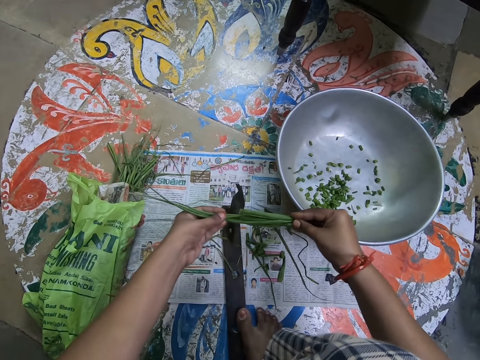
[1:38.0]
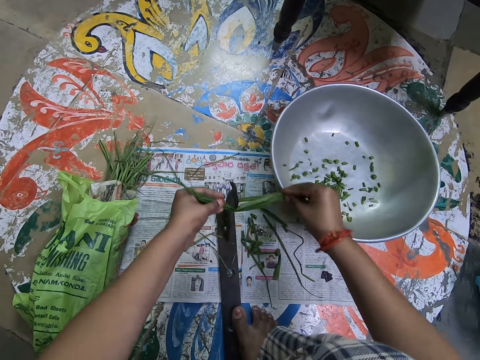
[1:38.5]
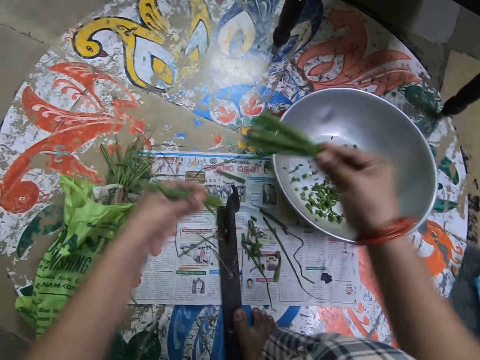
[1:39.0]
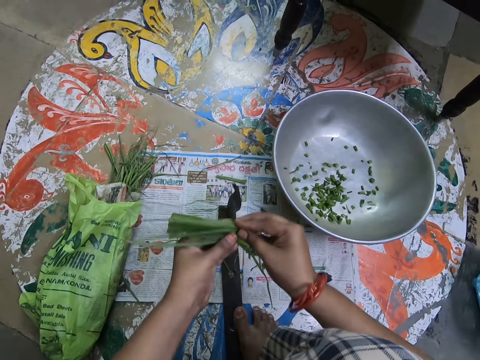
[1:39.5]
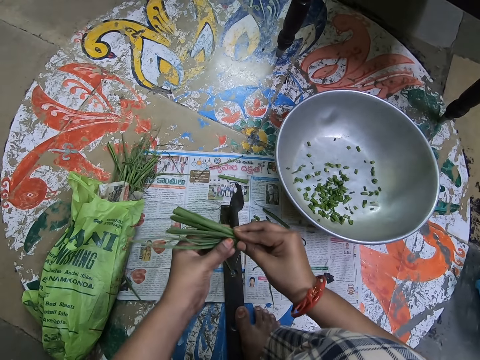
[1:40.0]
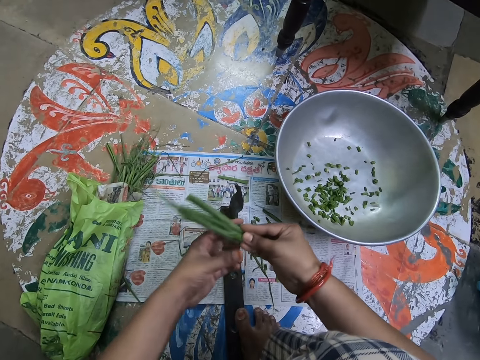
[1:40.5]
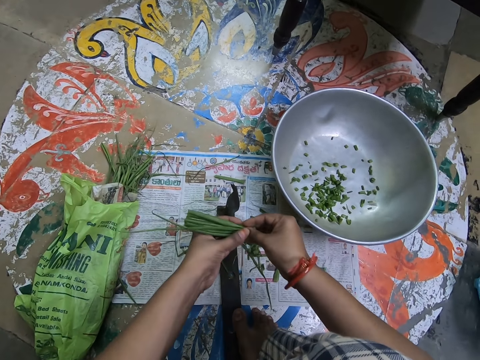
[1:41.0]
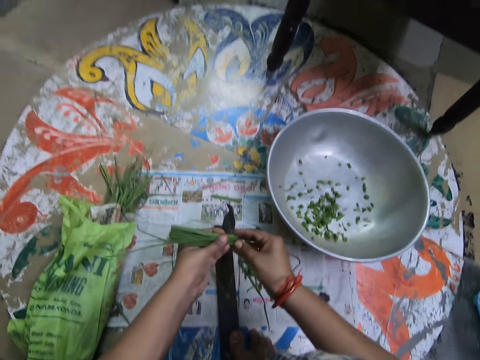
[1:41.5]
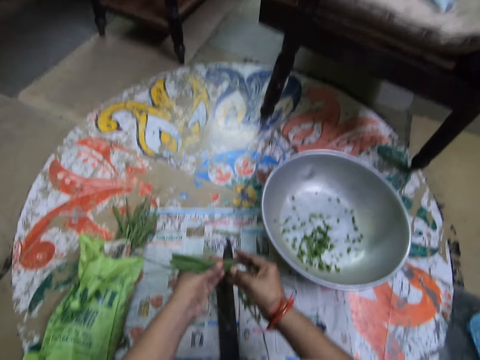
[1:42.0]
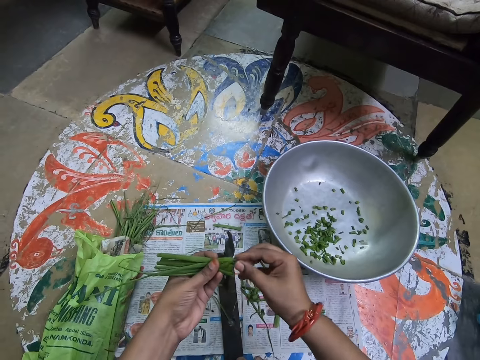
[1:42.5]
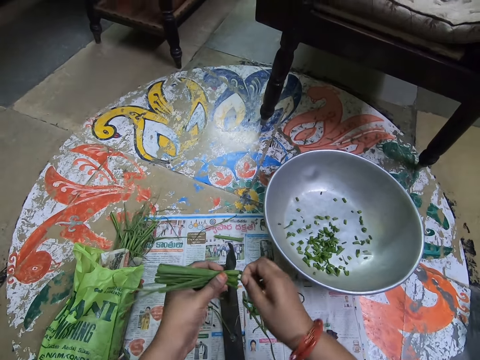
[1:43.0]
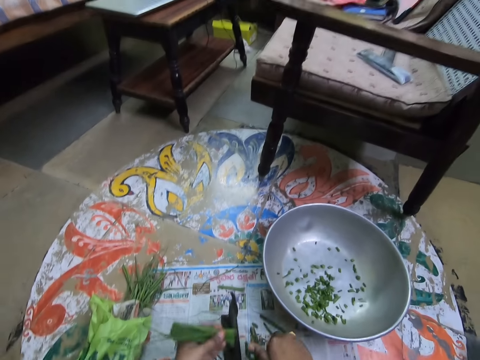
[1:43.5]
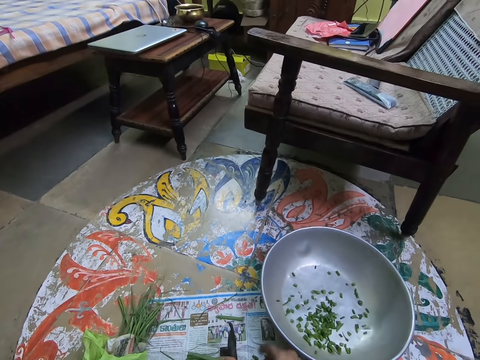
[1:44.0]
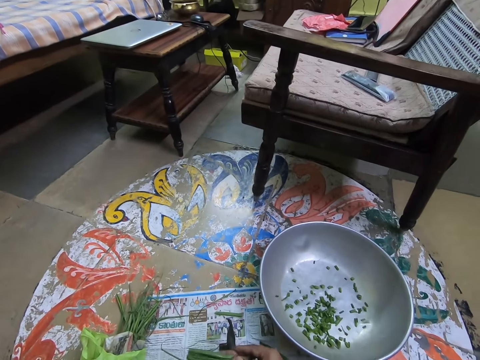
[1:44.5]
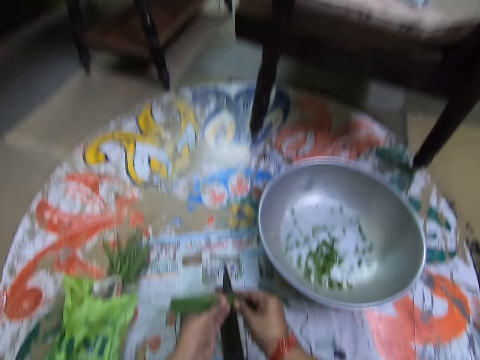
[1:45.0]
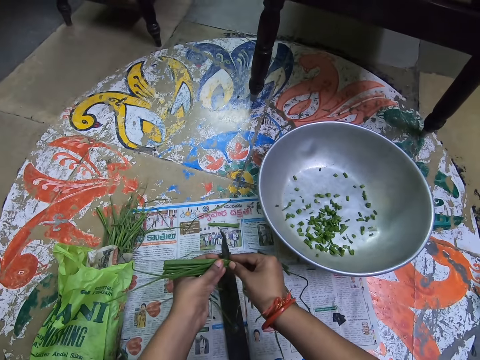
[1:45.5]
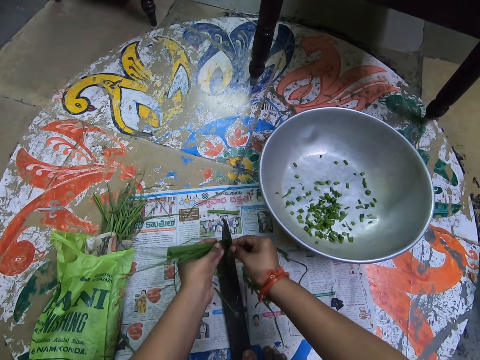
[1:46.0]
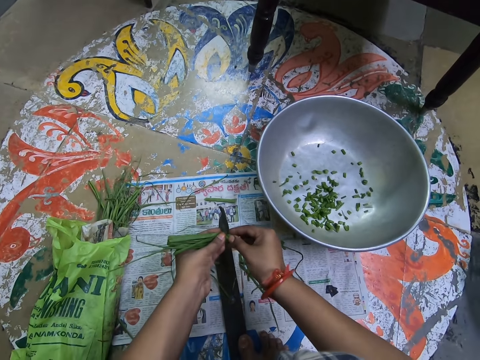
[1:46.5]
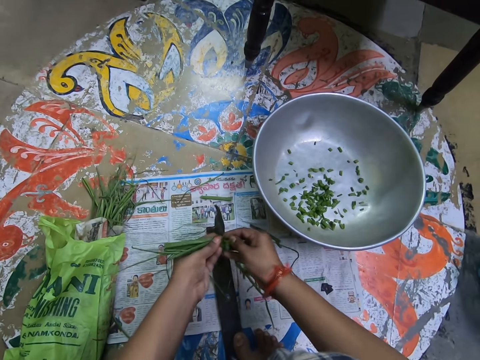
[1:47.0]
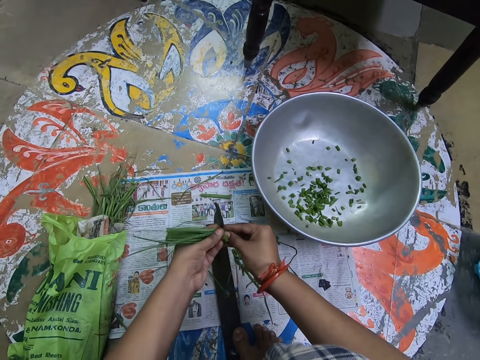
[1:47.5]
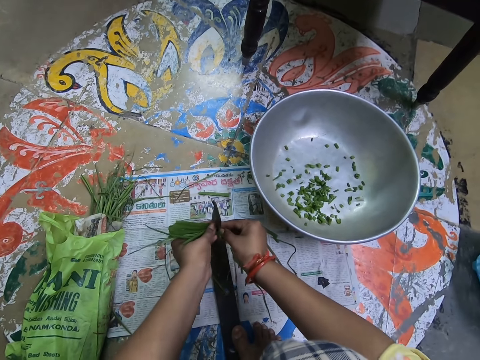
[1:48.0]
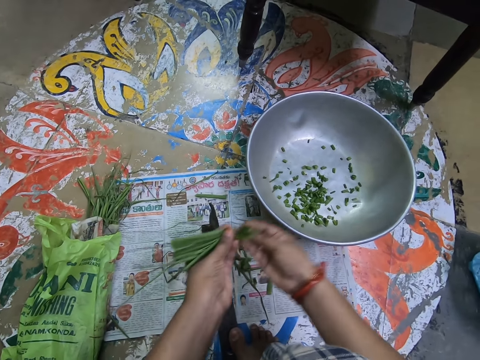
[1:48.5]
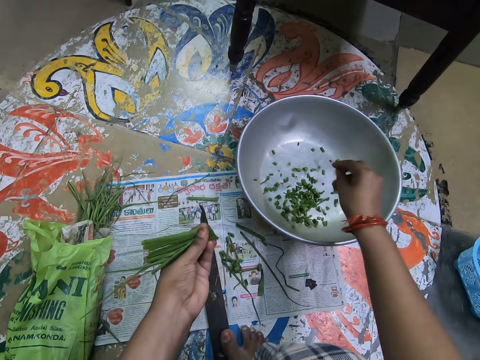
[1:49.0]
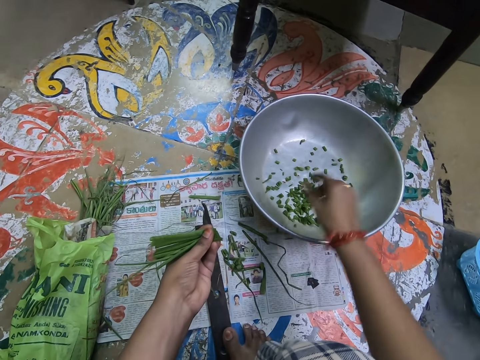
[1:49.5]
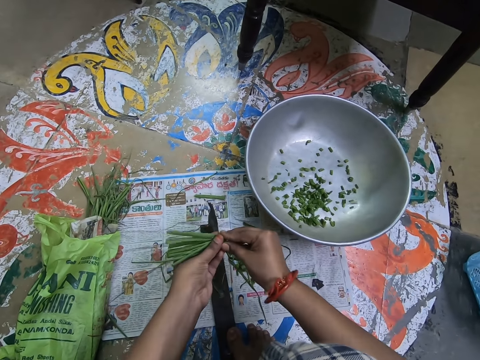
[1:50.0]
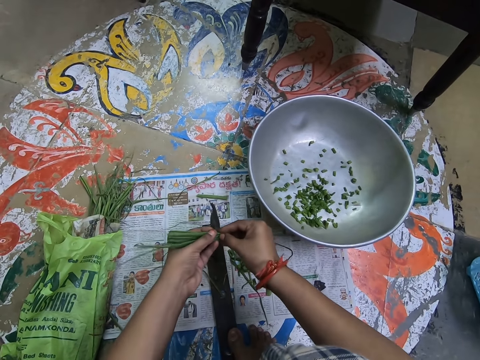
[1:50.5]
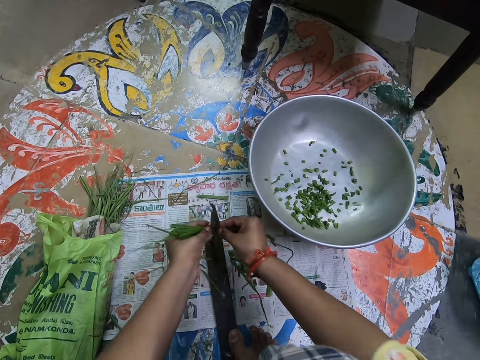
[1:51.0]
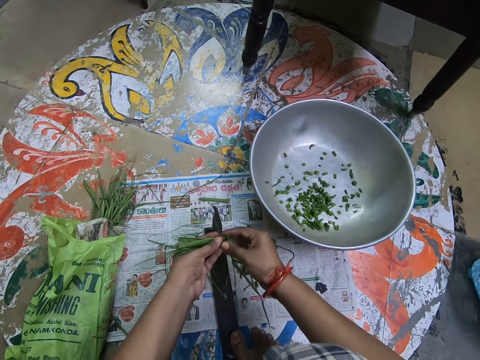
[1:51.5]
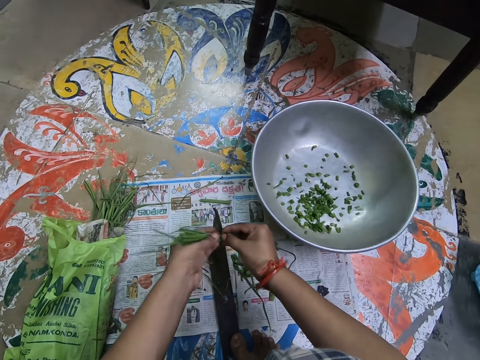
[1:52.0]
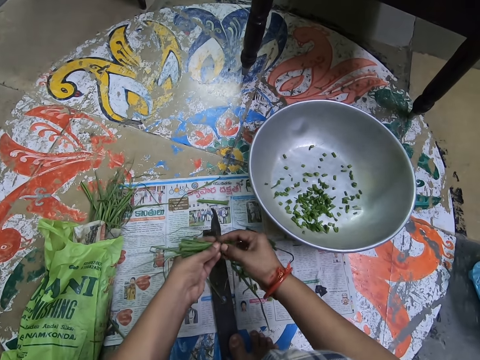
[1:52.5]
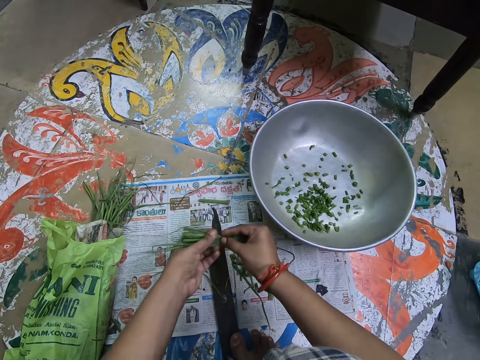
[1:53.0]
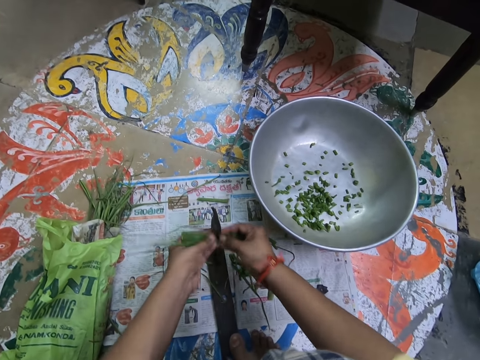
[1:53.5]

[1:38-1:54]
The camera wearer cuts something. They hold something with both hands. They put something against something. They remove something from something. They drop something. They look around the house. They cut something. They drop something in a basin. They hold something with both hands. They cut something.

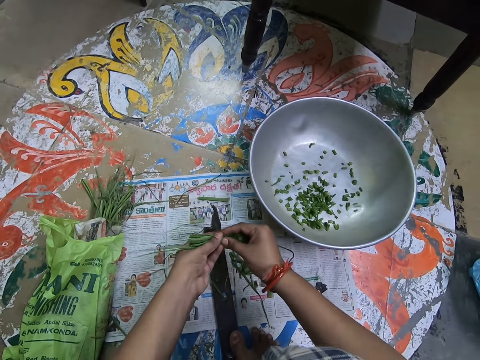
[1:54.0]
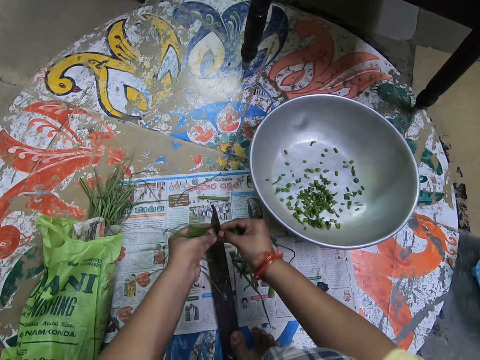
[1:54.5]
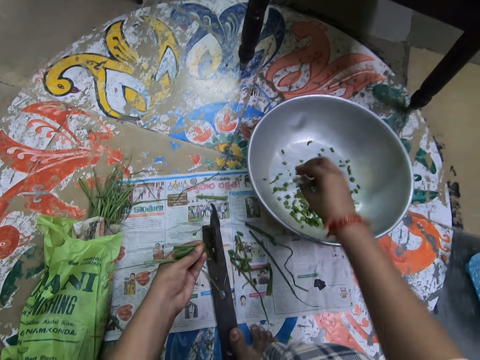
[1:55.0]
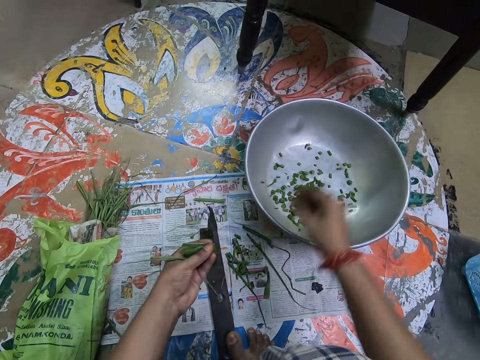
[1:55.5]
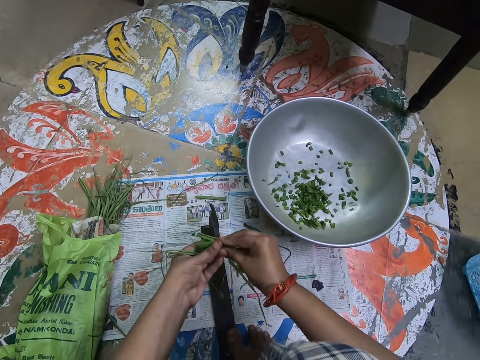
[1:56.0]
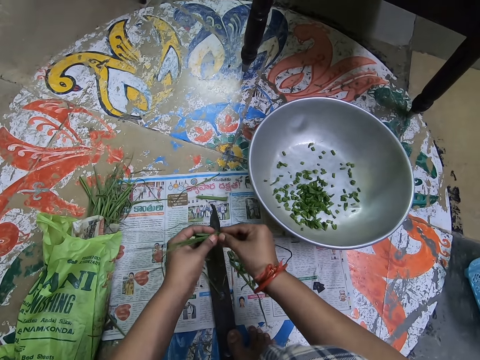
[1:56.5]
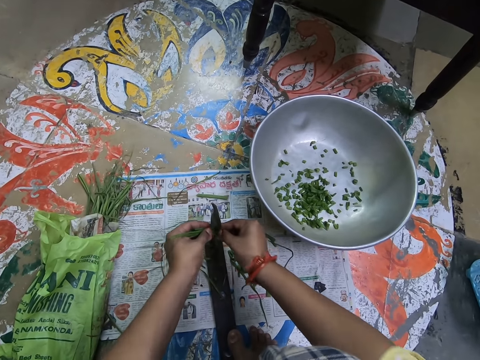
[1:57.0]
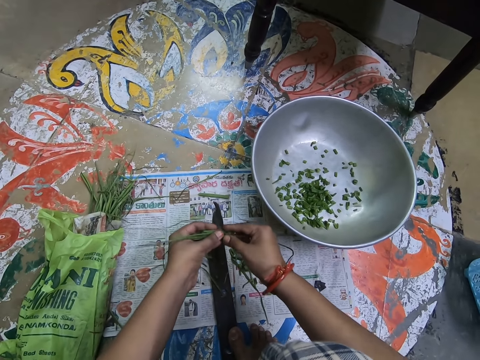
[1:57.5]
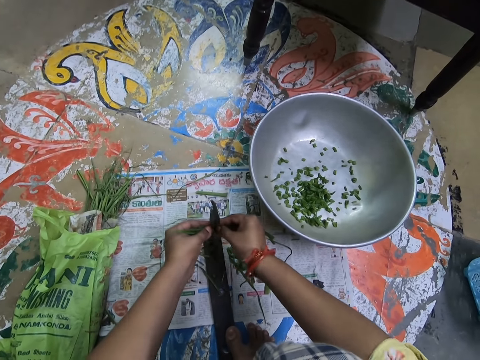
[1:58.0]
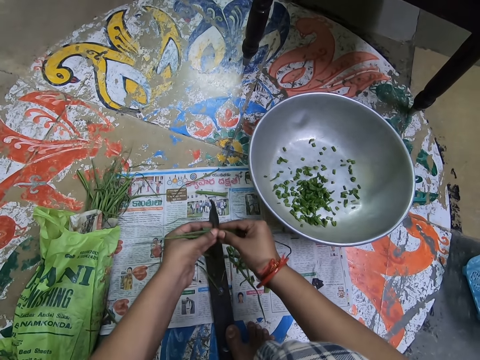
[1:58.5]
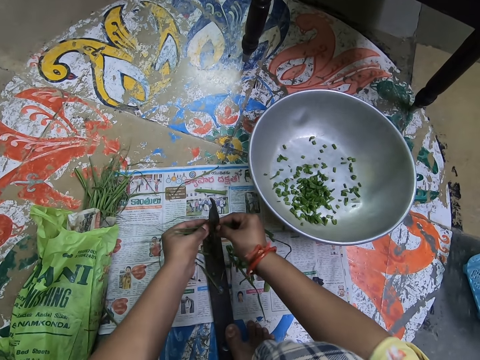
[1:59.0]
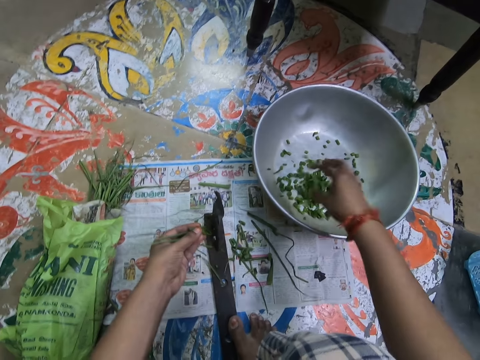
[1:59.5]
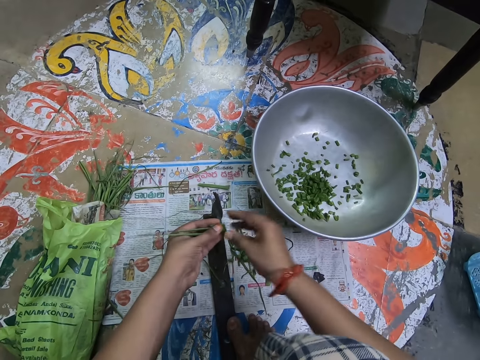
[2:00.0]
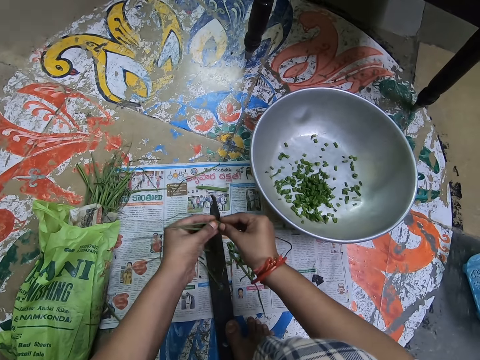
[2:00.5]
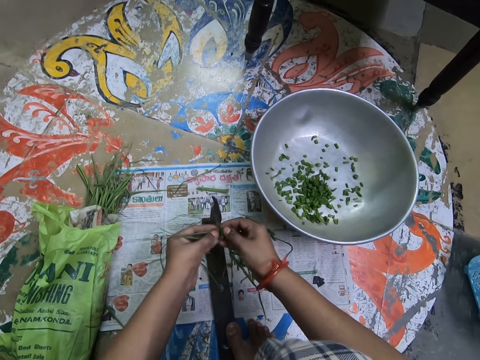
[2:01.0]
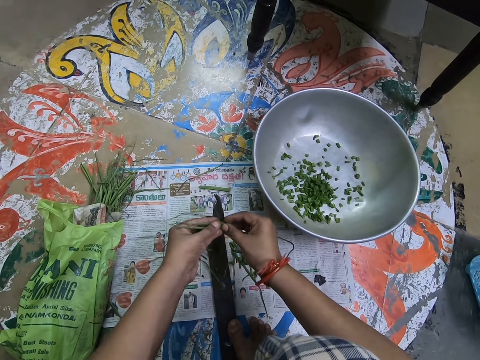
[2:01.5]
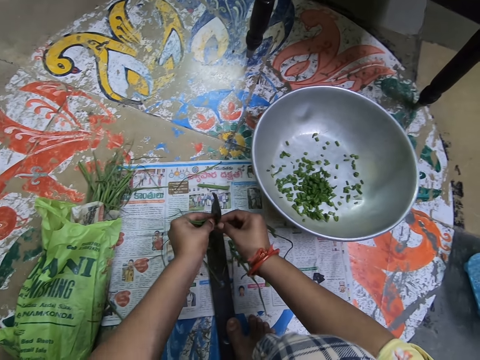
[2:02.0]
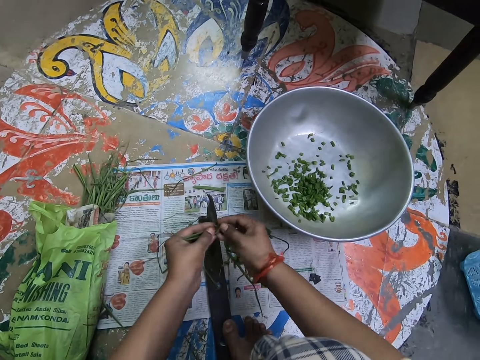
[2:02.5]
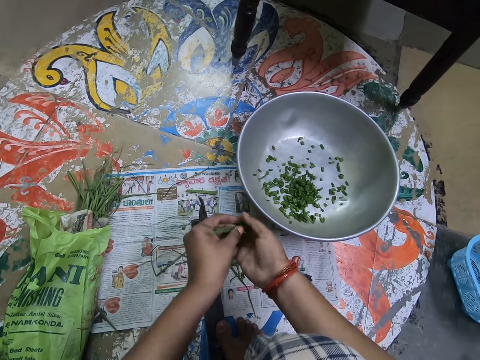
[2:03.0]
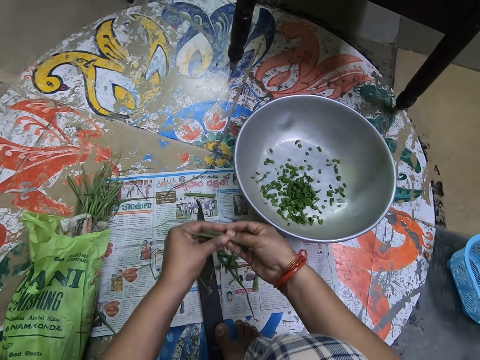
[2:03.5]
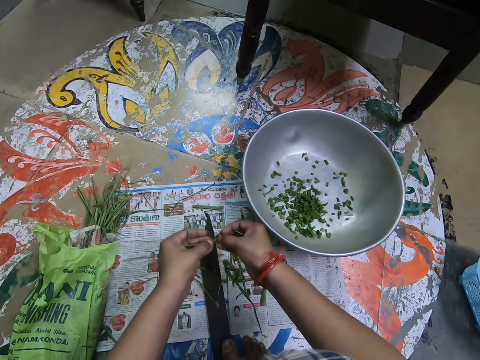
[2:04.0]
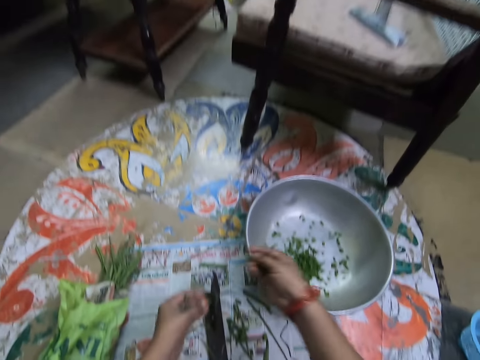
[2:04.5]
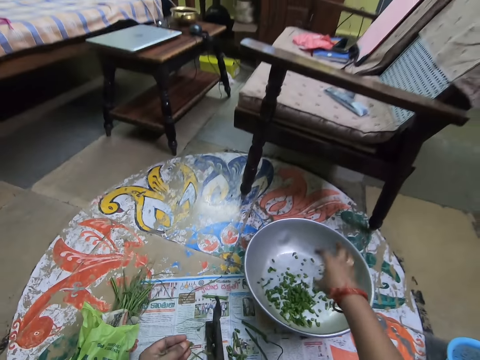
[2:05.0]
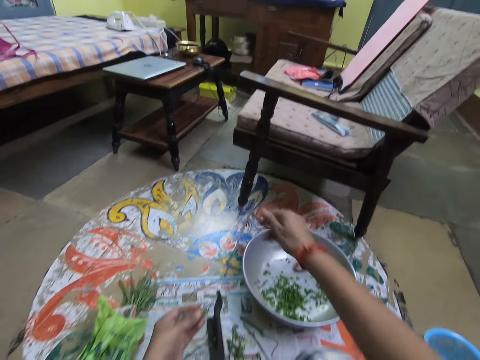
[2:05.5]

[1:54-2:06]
The camera wearer drops something in a basin. They hold something with both hands. They cut something. They drop something in the basin. They hold something with both hands. They cut something. They drop something in the hands. They cut something. They drop something in the basin.
